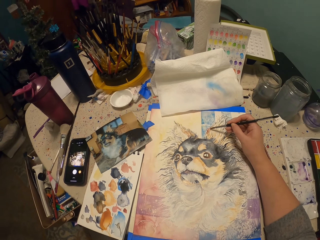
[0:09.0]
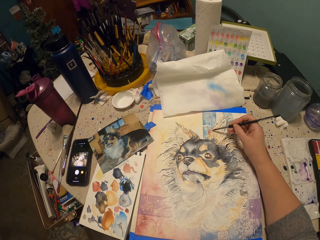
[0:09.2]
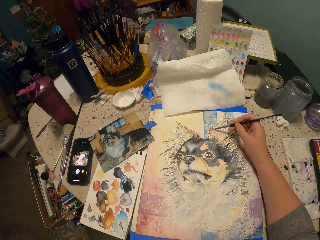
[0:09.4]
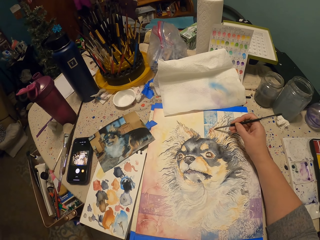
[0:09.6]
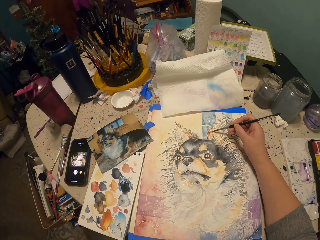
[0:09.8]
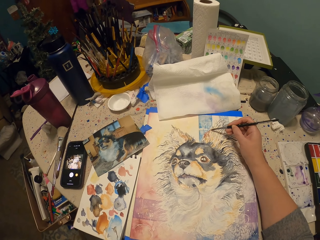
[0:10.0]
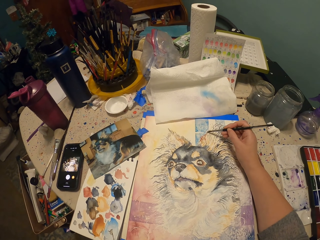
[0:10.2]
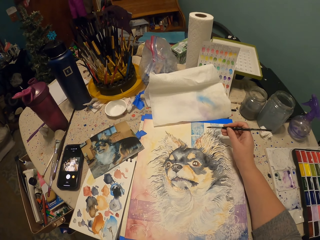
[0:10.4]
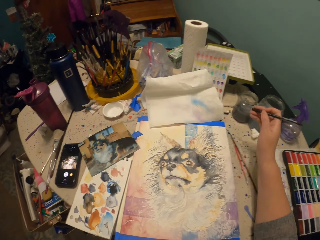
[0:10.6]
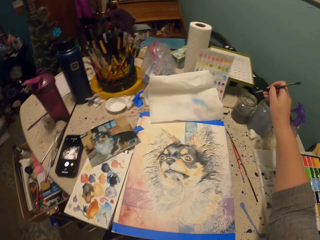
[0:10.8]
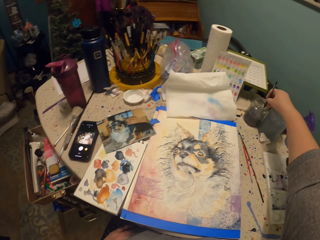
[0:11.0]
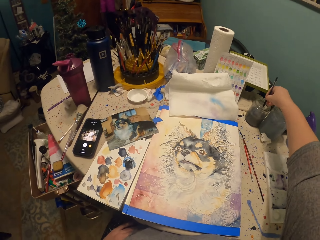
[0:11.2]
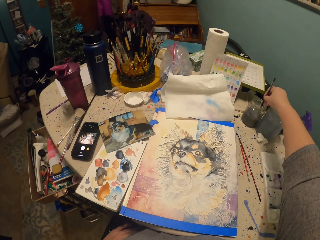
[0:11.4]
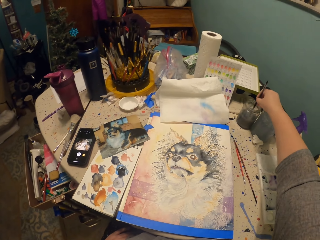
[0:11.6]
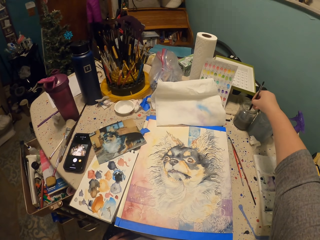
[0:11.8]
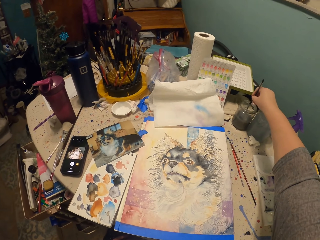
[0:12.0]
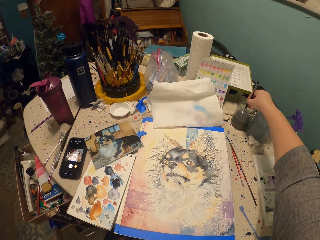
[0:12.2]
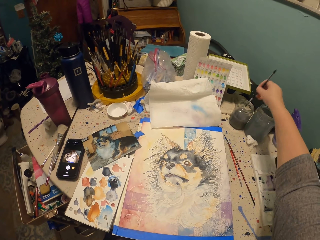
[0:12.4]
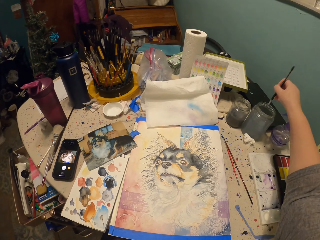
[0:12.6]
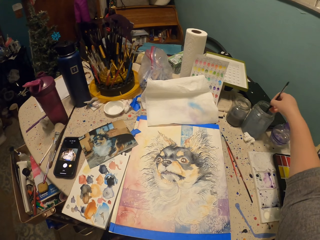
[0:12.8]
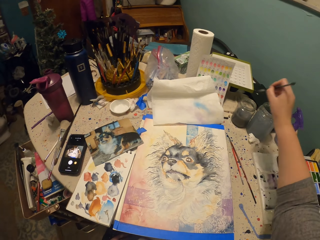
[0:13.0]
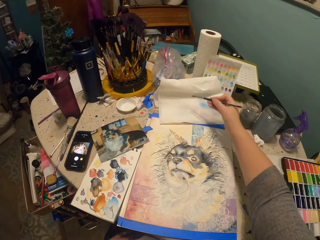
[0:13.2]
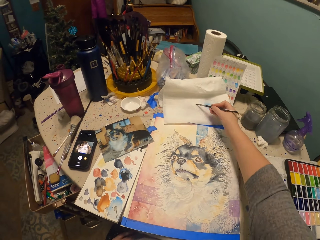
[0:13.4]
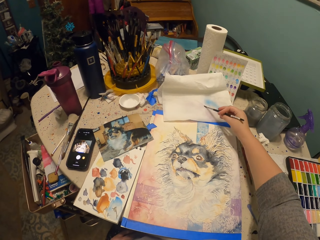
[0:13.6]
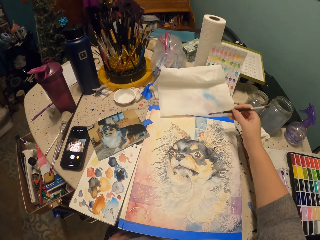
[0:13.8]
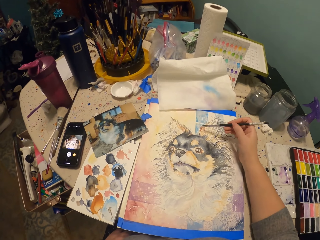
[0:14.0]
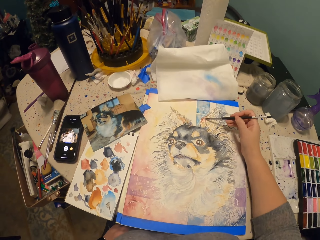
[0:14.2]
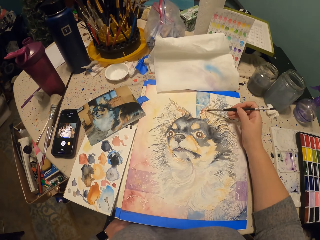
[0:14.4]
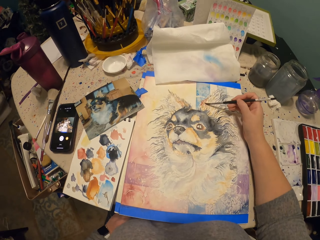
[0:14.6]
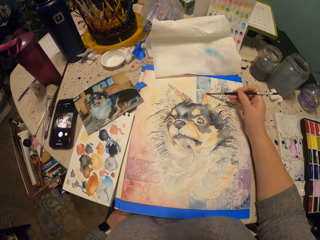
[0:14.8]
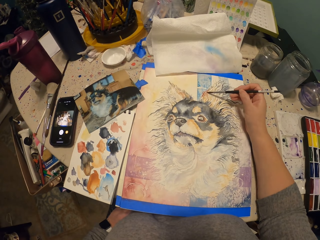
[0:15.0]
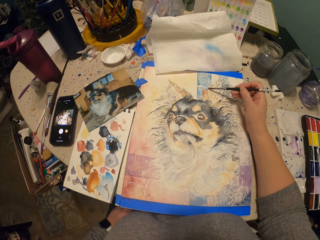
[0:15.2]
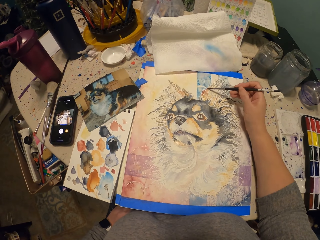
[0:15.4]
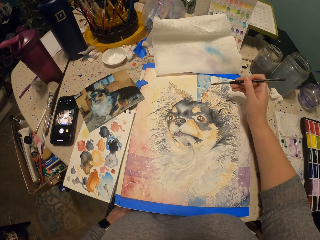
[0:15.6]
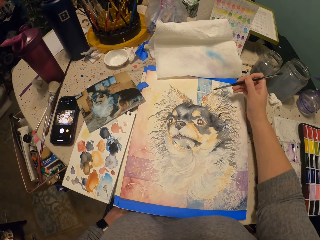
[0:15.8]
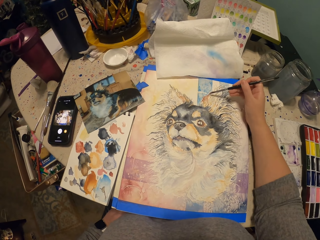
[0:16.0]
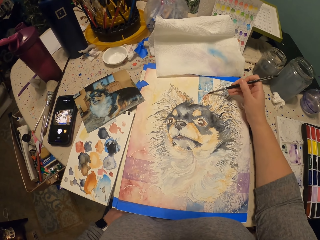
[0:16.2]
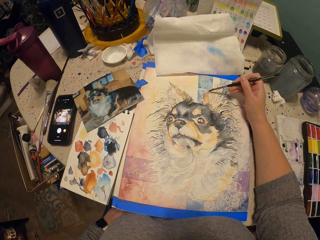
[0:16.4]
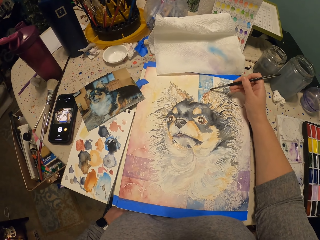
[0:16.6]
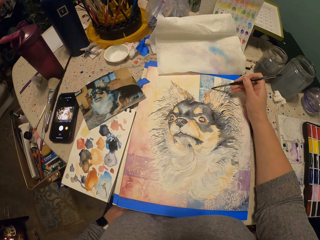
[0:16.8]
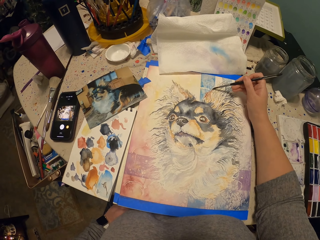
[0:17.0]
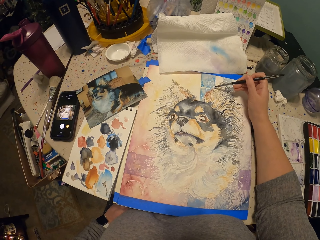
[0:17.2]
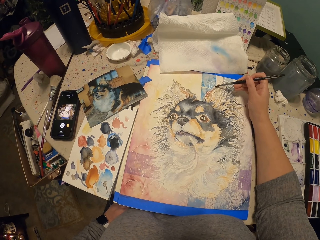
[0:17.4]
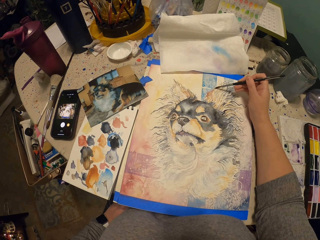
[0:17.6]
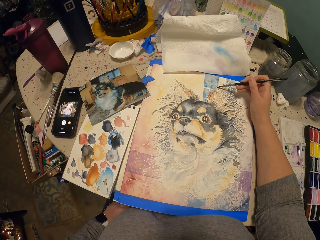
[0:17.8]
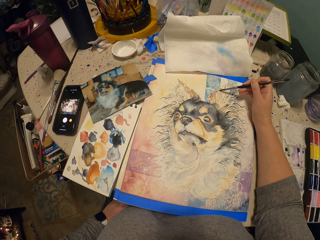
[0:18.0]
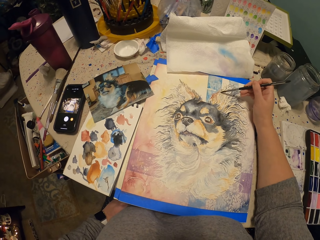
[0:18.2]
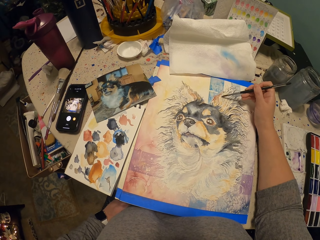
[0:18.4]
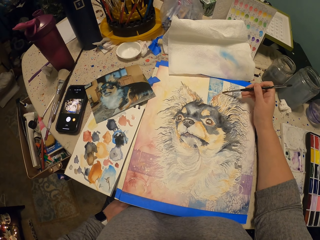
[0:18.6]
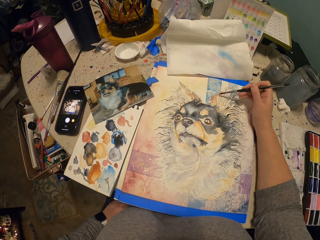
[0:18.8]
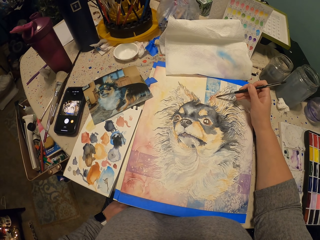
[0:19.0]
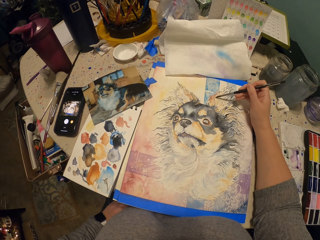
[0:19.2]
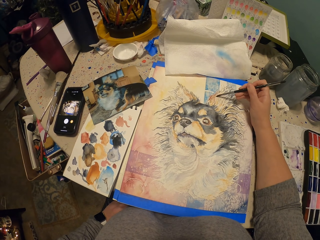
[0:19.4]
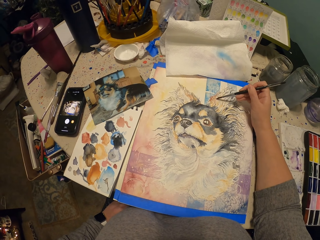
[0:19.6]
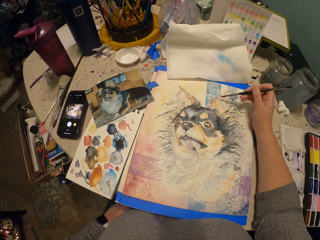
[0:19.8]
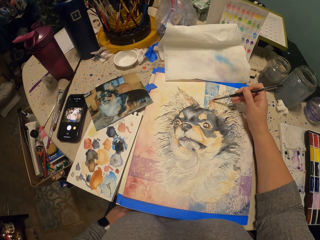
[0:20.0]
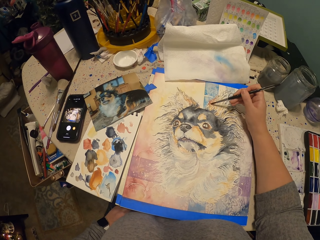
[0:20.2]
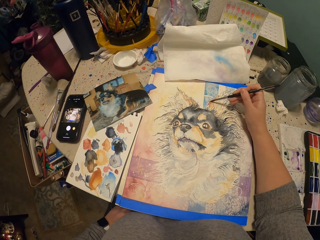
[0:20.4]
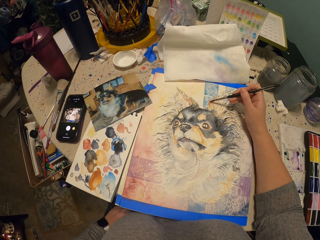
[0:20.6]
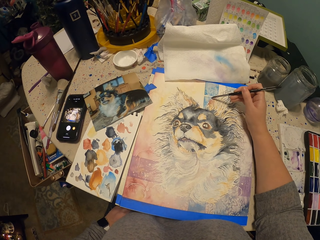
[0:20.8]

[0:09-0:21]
The camera wearer dips the brush in the water containers on the table. They tap on the blotting paper, dip the brush in something, and wipe the brush on the paper on the table. They paint on the painting board with the paintbrush.

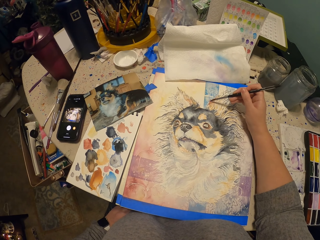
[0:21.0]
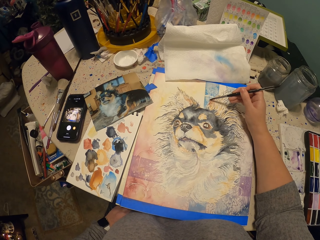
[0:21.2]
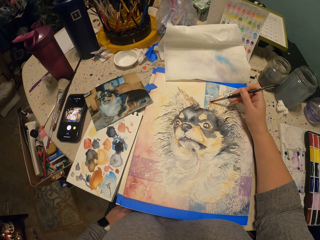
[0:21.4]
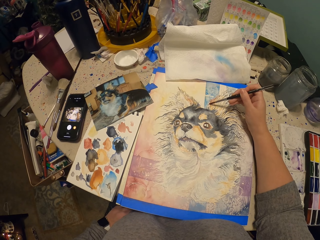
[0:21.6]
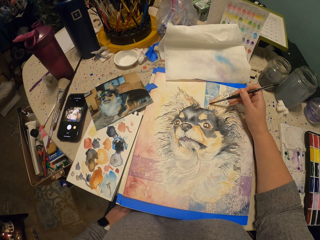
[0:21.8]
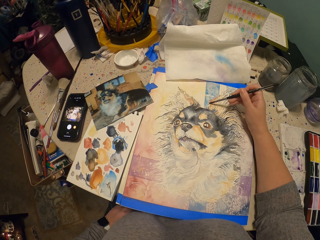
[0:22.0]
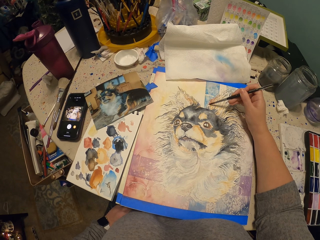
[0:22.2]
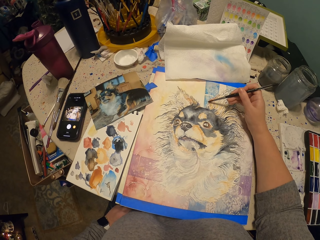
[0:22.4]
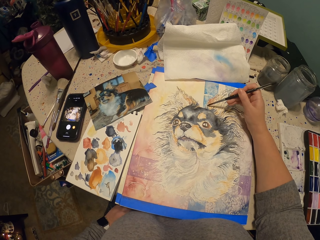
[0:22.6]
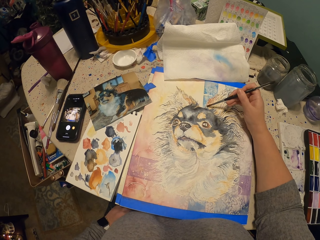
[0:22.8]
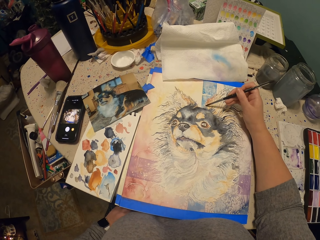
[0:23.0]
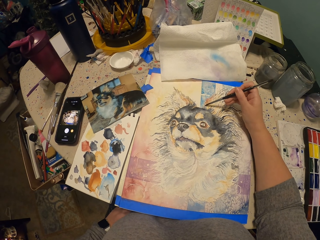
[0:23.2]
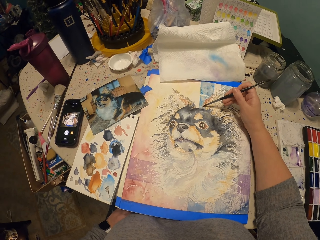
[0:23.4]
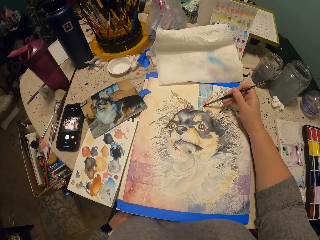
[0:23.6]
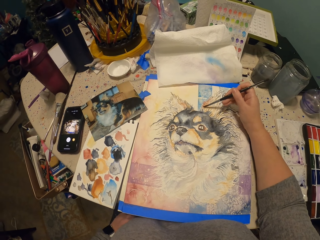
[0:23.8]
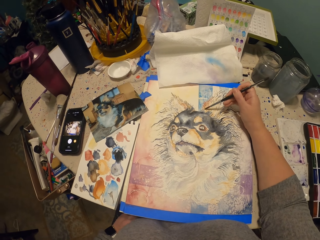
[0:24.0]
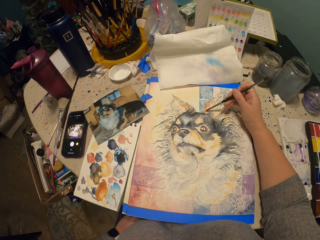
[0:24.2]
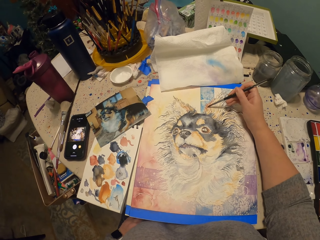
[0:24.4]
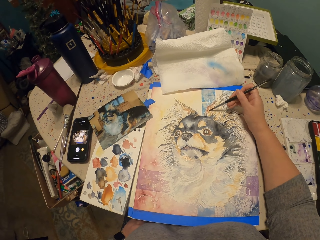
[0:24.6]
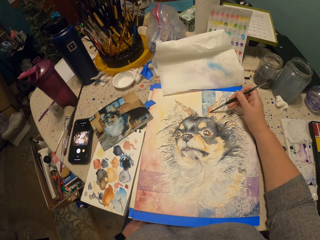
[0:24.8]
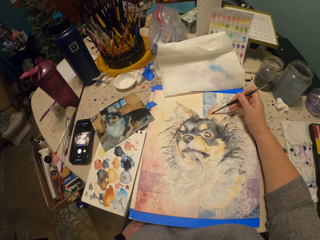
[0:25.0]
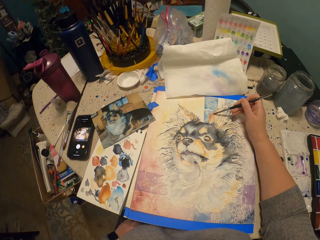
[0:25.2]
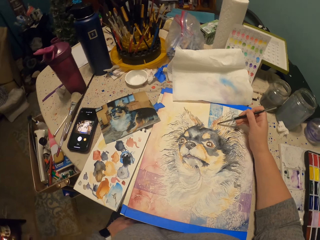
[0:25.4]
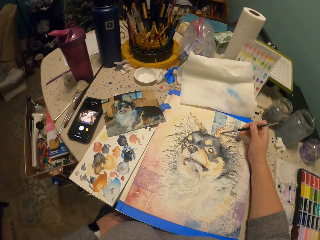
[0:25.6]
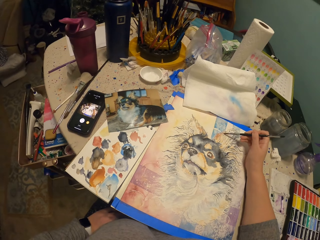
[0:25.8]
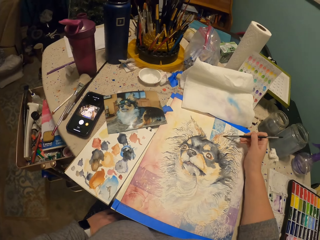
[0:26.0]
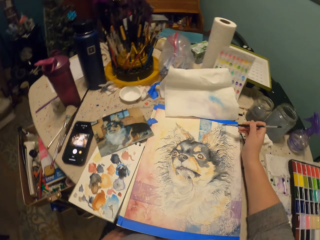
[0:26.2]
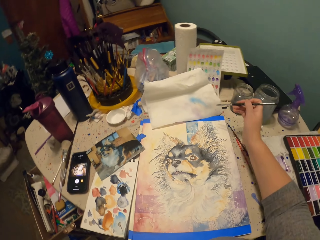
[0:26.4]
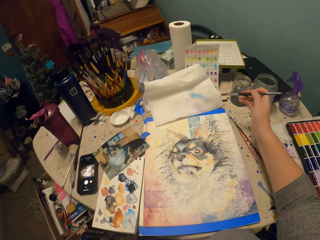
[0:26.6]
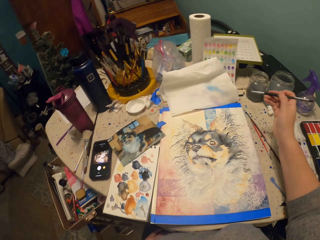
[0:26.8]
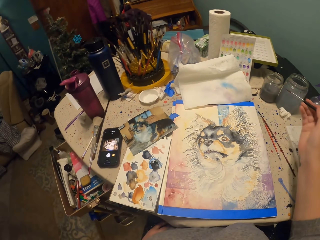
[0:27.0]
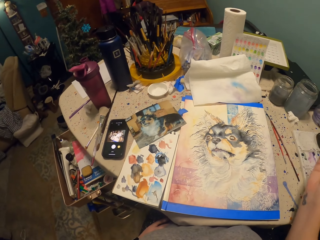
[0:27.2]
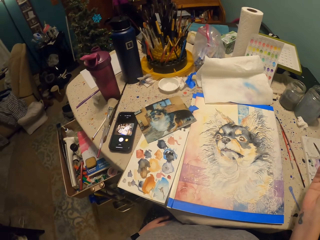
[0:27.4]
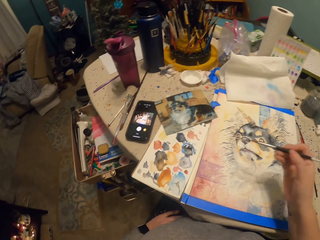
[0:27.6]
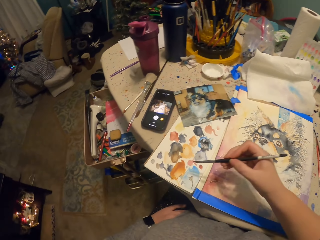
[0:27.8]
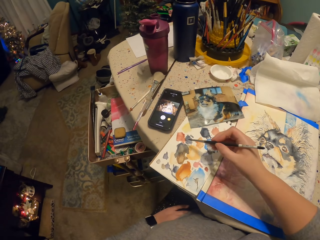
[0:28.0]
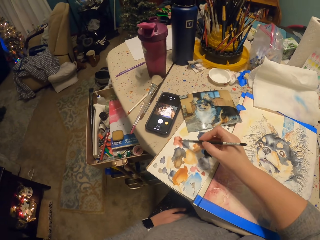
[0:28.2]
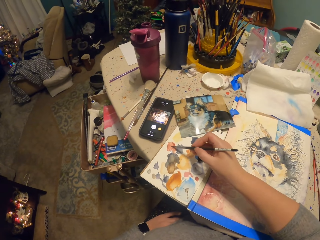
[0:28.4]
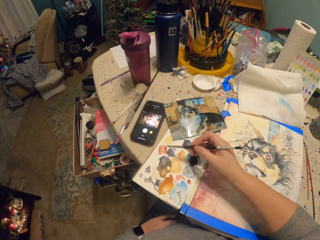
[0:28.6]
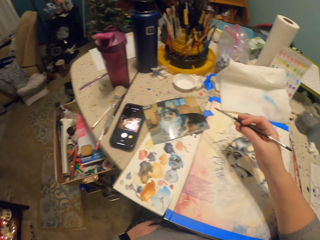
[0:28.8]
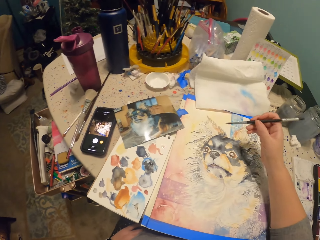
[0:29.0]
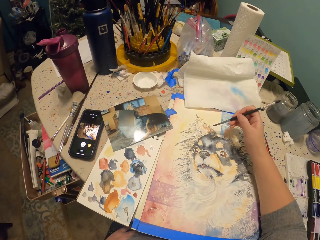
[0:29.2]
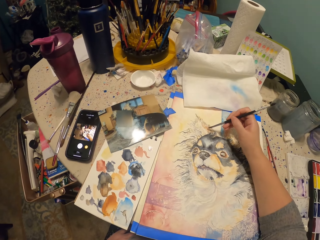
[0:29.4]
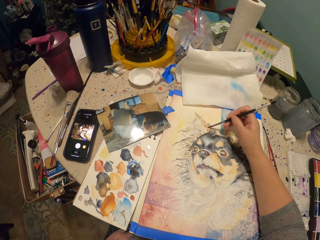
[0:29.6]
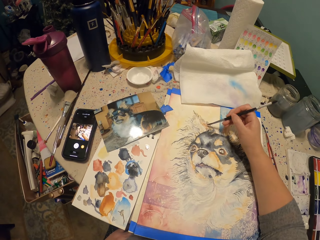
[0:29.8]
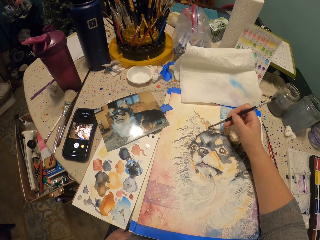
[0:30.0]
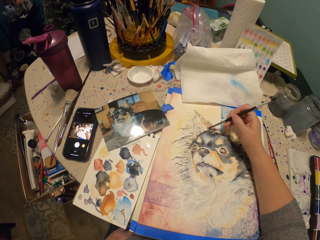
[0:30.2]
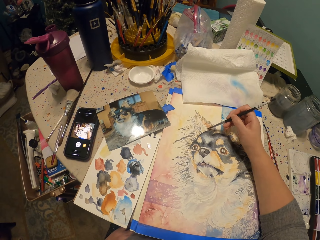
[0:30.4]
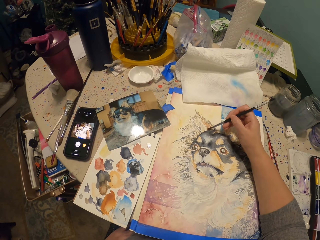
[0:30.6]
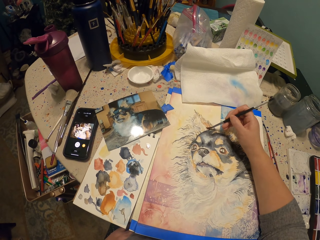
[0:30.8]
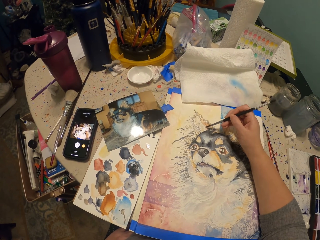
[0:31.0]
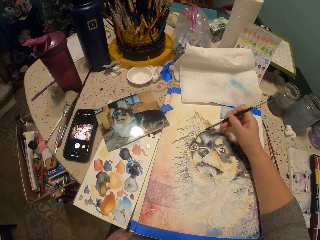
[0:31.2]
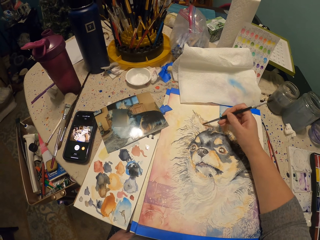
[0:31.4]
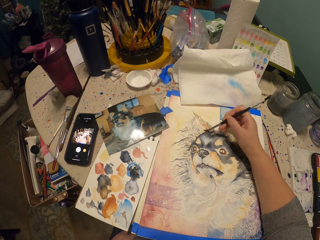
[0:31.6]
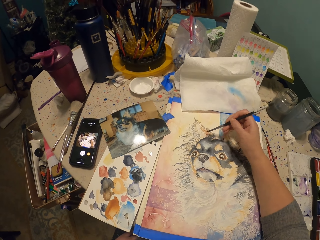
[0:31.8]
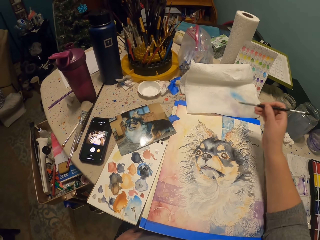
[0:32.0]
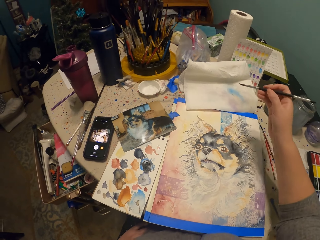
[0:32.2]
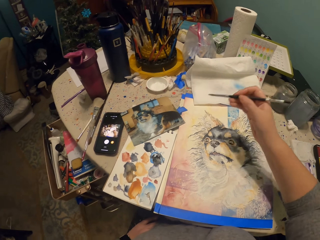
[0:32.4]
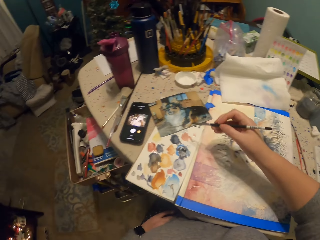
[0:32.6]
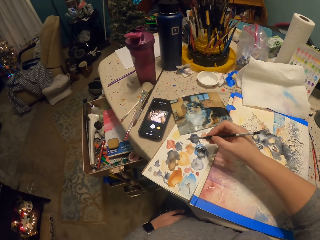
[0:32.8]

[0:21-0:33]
The camera wearer looks around. They move their hand away from the painting. They scoop paint from the board on the table. They paint on the board with the paintbrush. They dip the brush in the excess paint.
